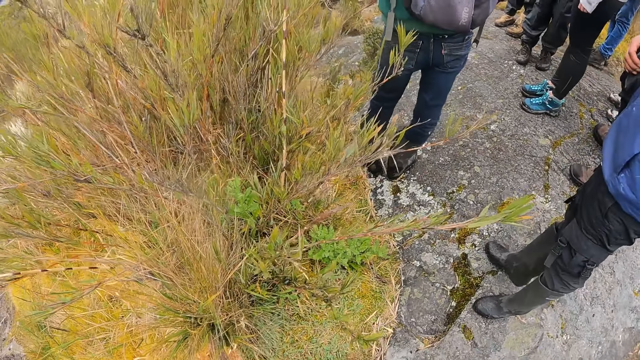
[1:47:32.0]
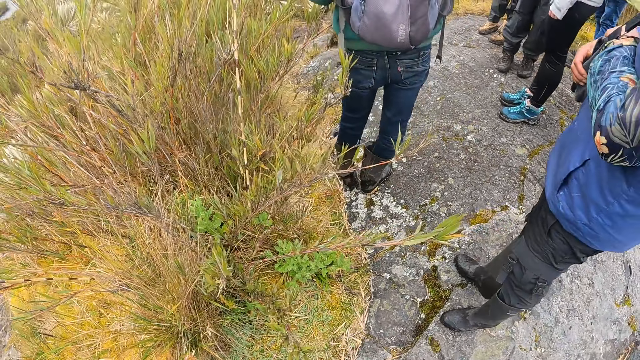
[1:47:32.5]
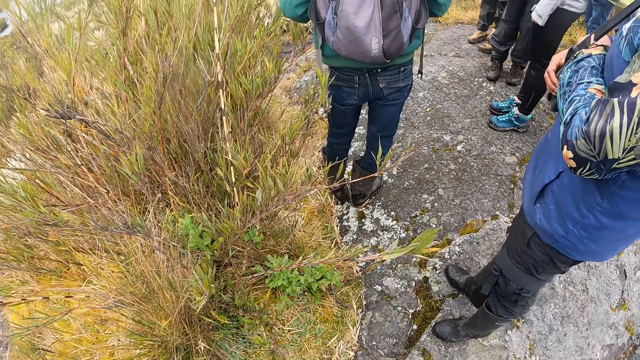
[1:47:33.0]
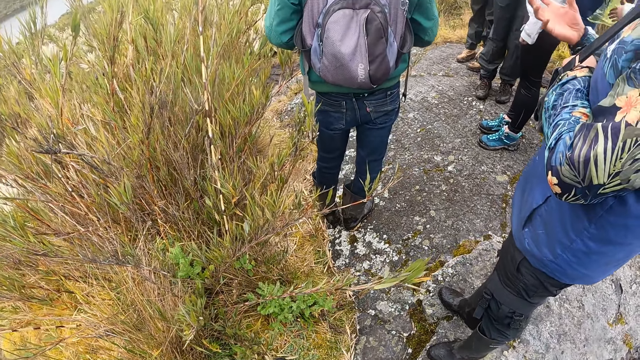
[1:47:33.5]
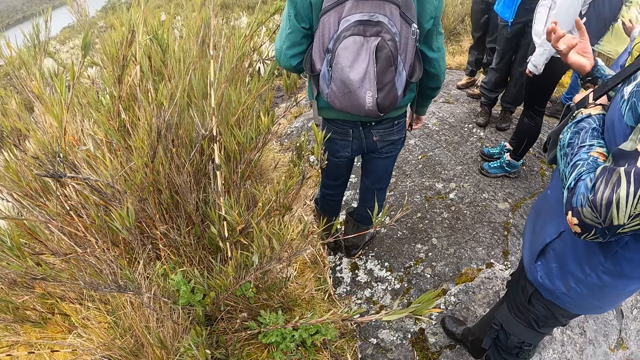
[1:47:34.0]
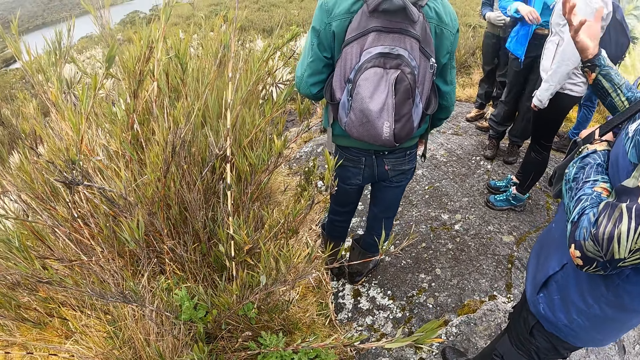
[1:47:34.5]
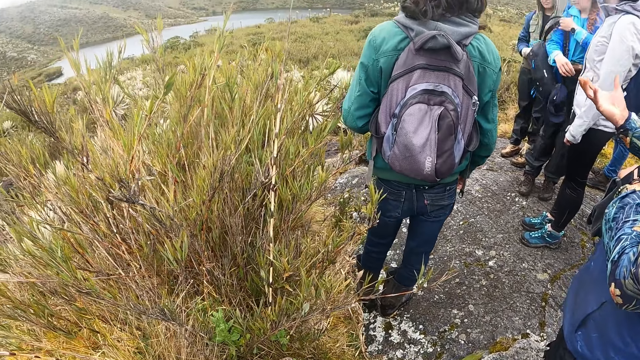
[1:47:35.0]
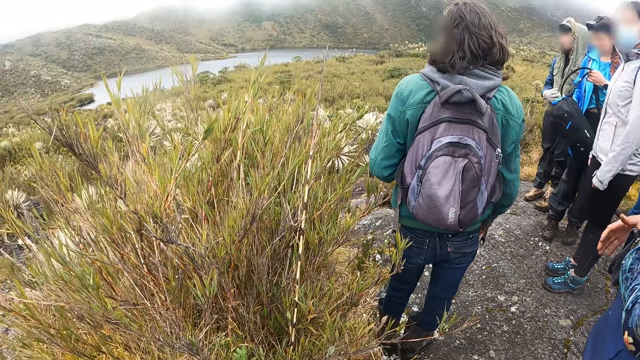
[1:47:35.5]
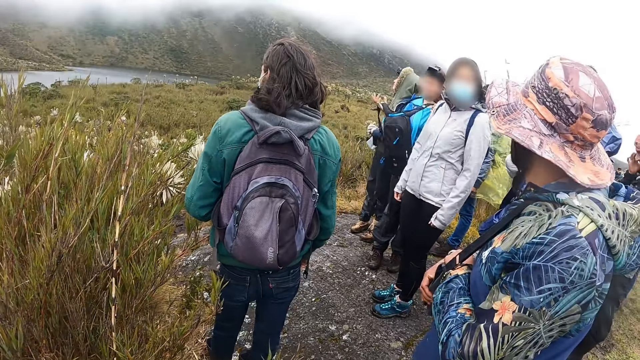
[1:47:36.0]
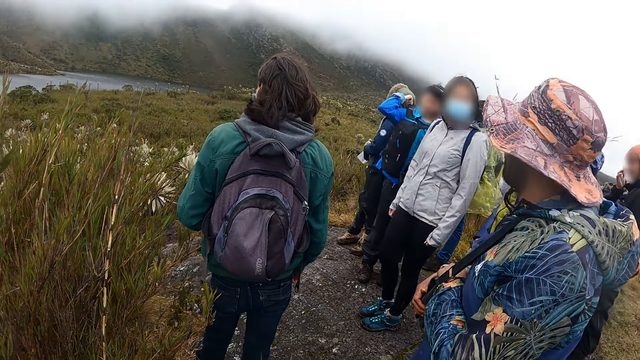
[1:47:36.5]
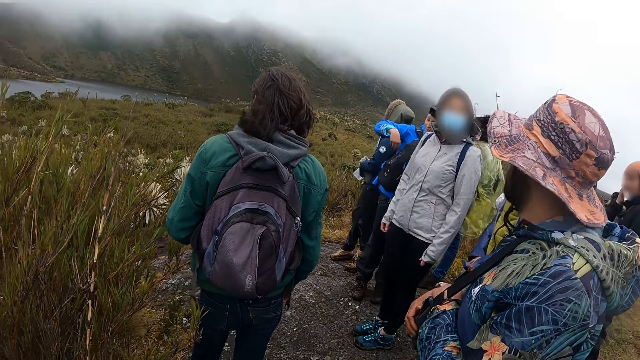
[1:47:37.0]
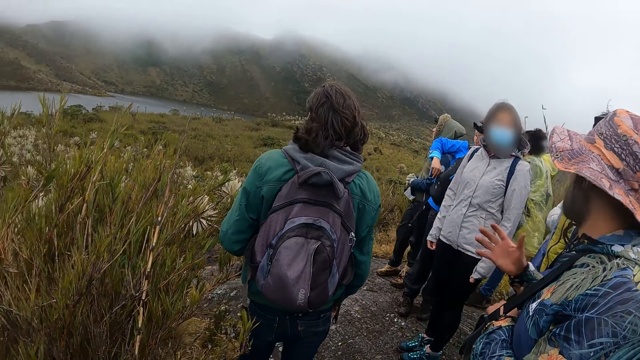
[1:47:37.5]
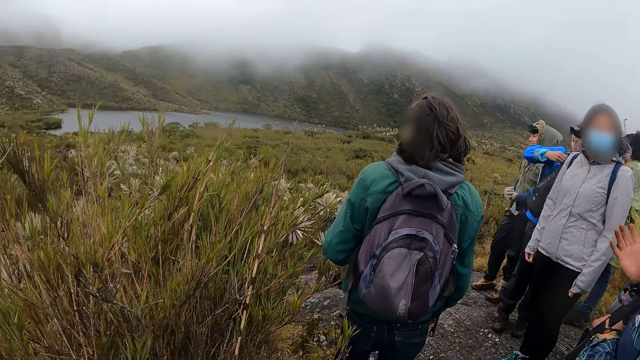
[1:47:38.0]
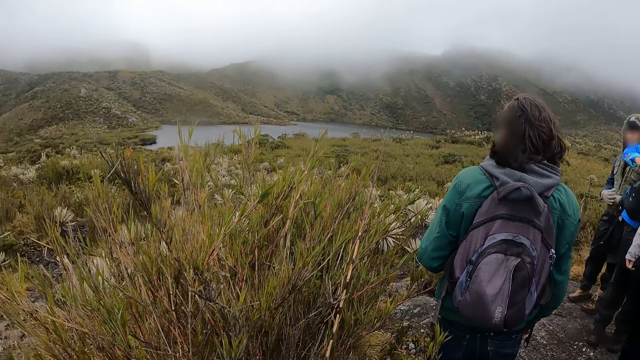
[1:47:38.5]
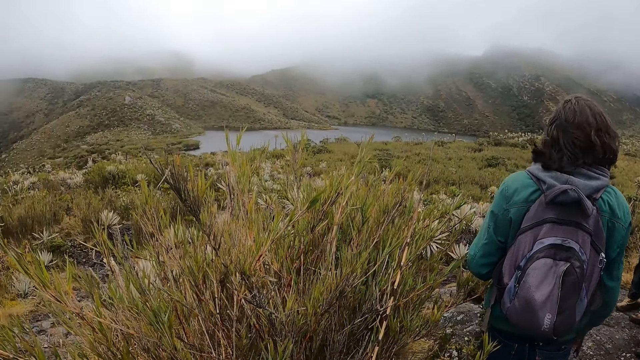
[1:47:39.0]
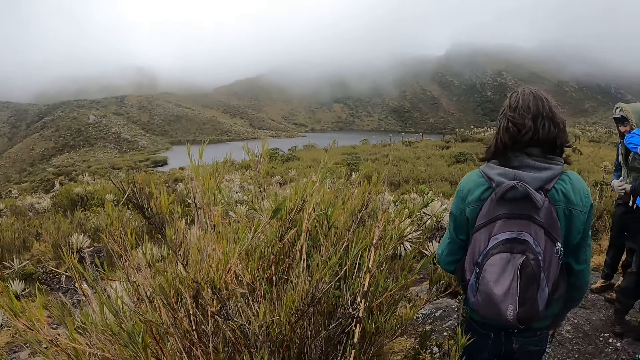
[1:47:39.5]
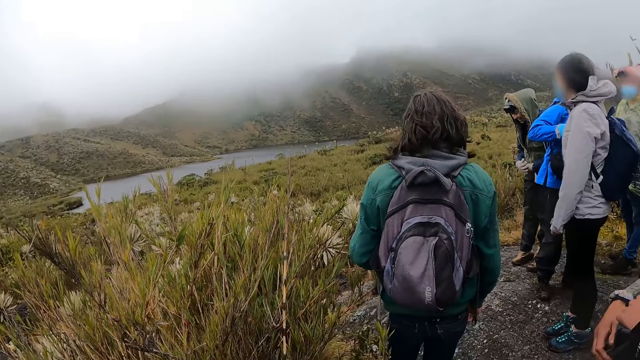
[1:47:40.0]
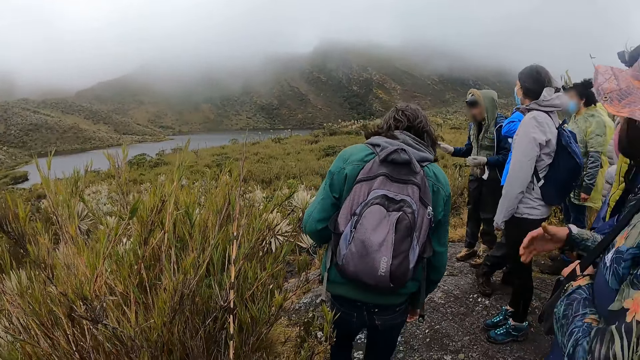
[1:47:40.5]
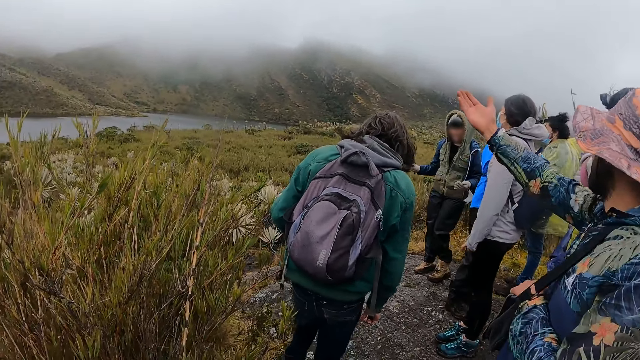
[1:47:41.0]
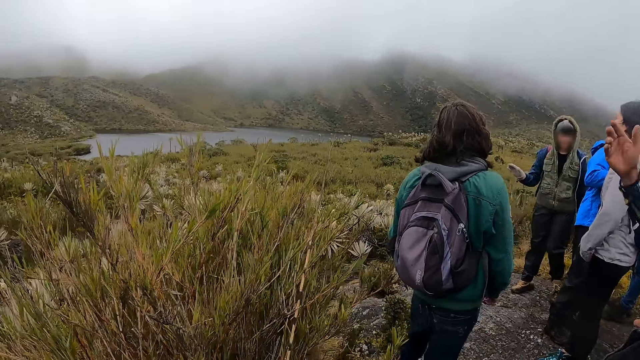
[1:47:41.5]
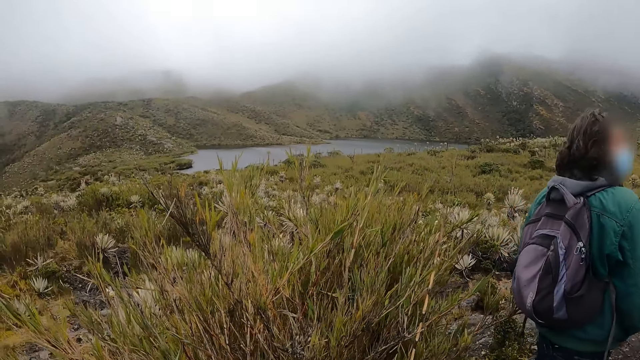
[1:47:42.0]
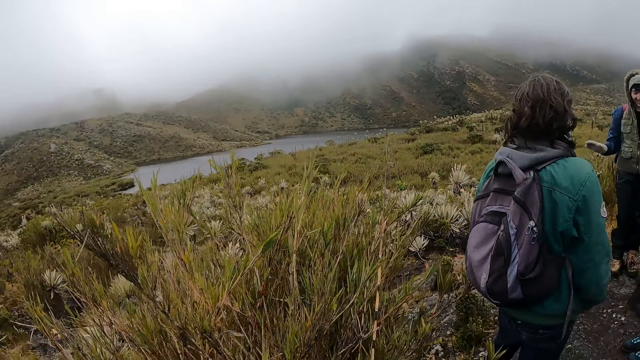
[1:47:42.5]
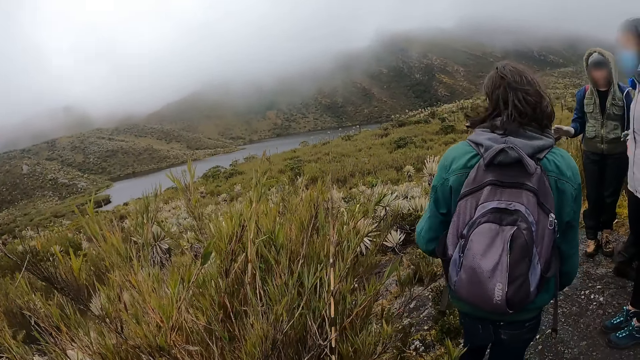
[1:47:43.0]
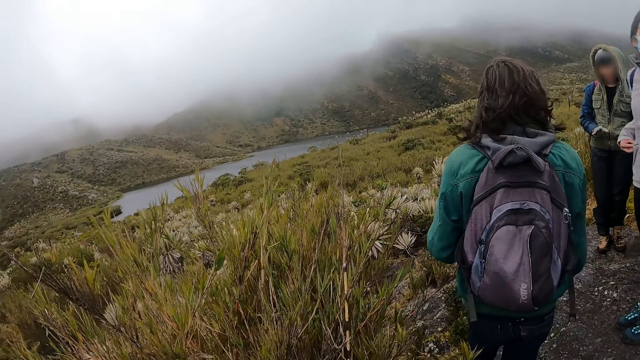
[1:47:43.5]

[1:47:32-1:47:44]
A person moves the right hand up. Another person holds the bag. The first person hangs the bag on the chest. The first person points at the water. The other person points at the grass.

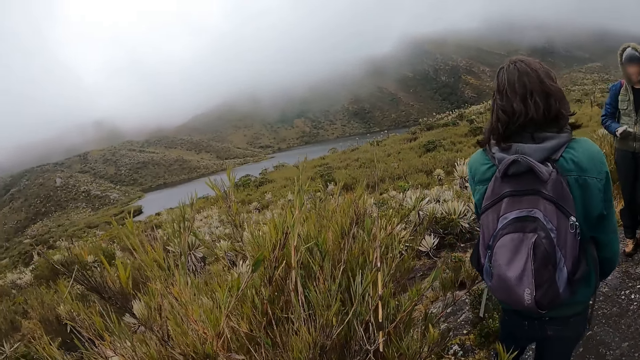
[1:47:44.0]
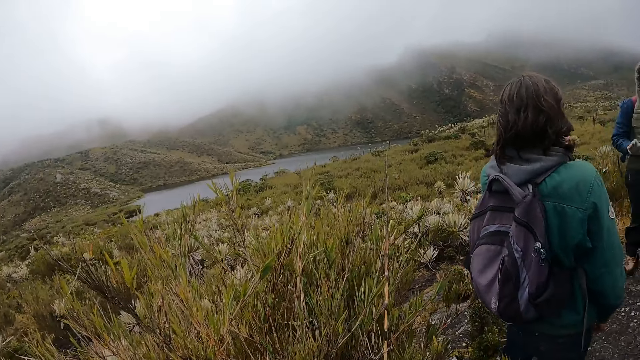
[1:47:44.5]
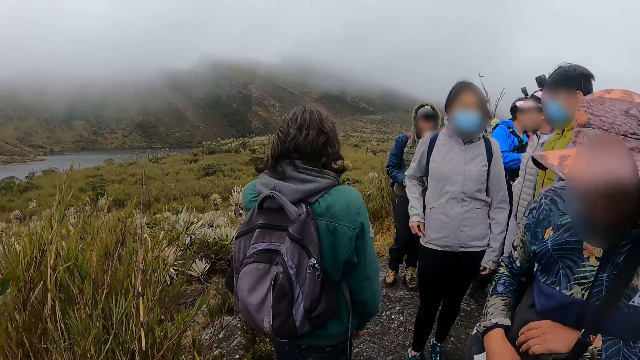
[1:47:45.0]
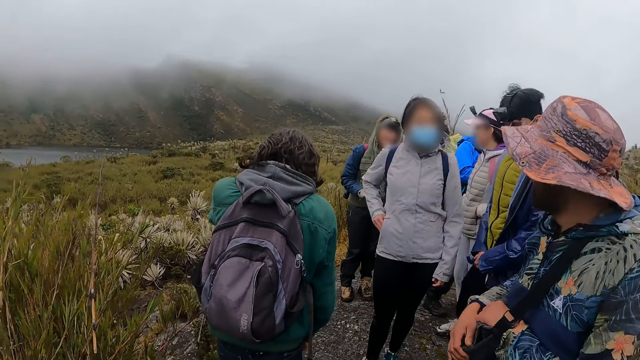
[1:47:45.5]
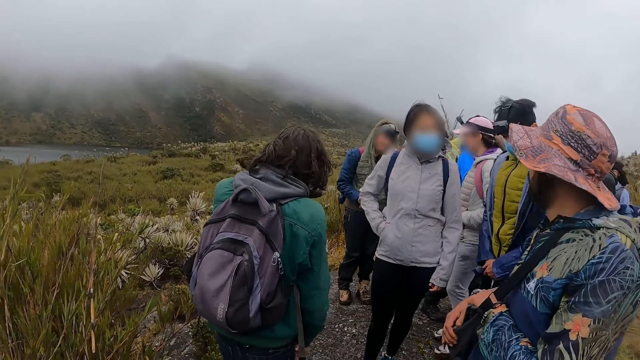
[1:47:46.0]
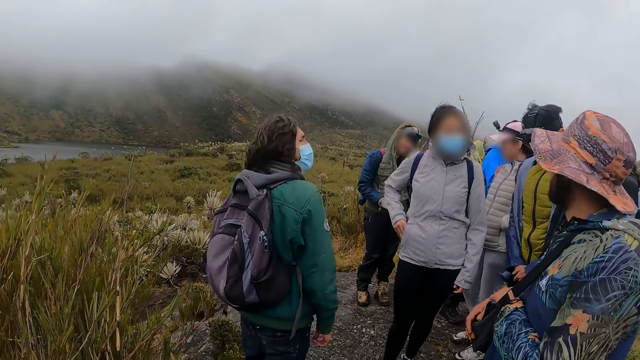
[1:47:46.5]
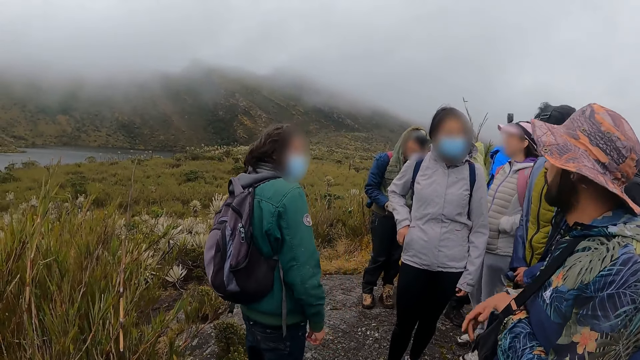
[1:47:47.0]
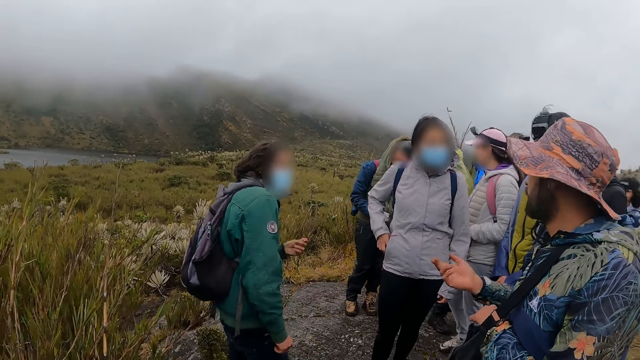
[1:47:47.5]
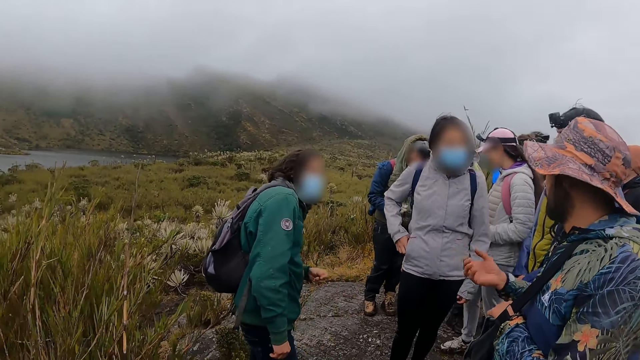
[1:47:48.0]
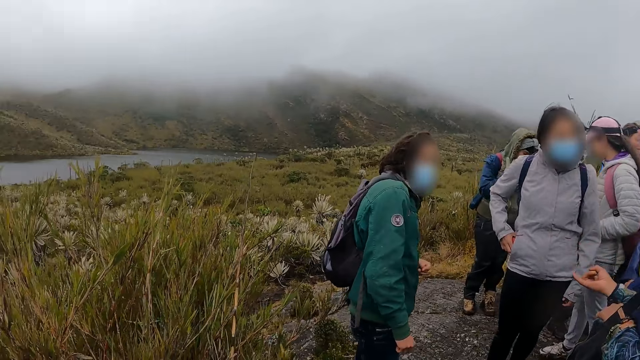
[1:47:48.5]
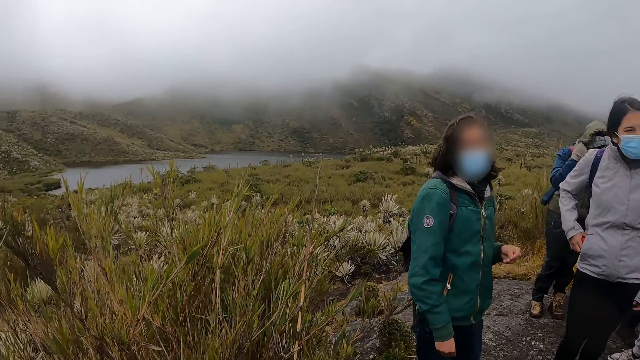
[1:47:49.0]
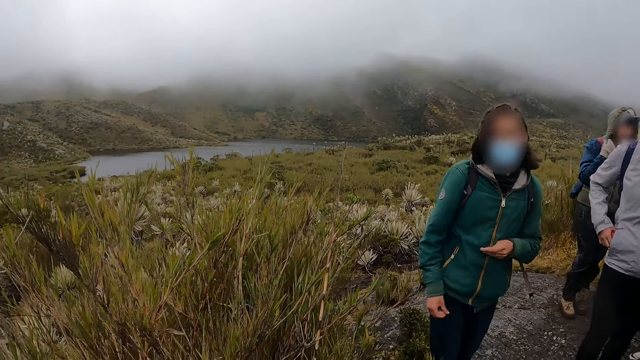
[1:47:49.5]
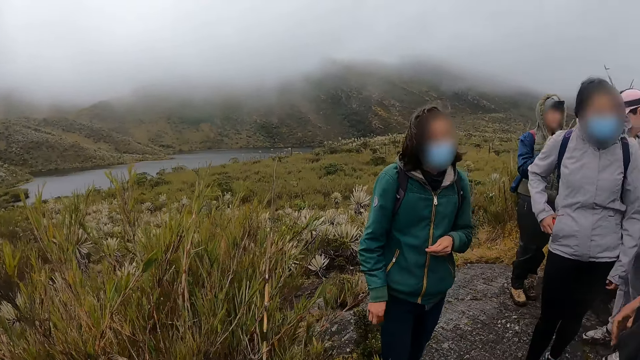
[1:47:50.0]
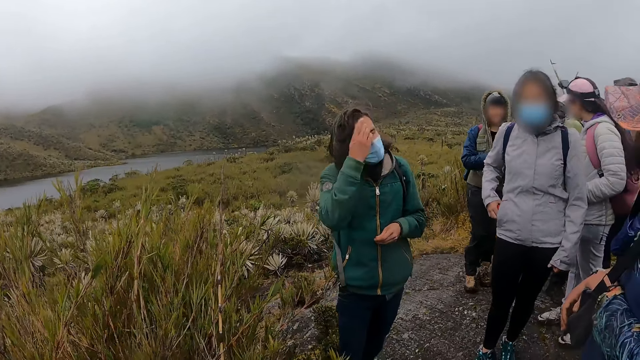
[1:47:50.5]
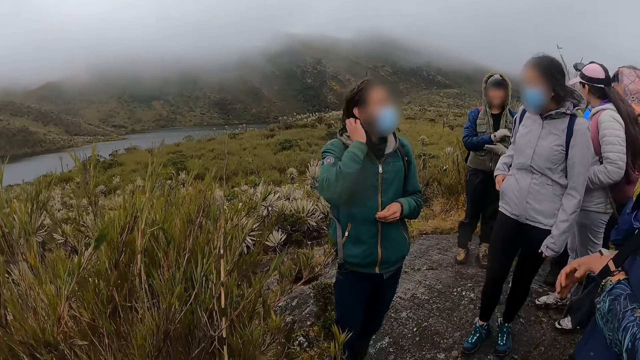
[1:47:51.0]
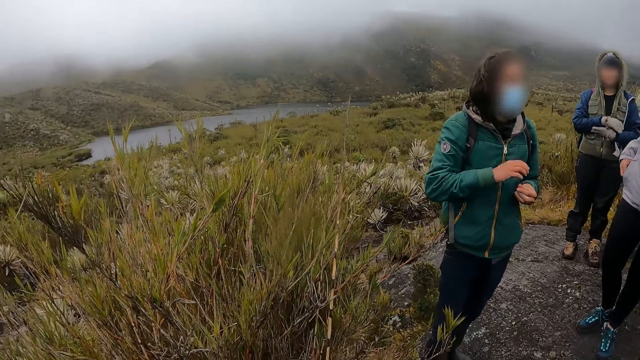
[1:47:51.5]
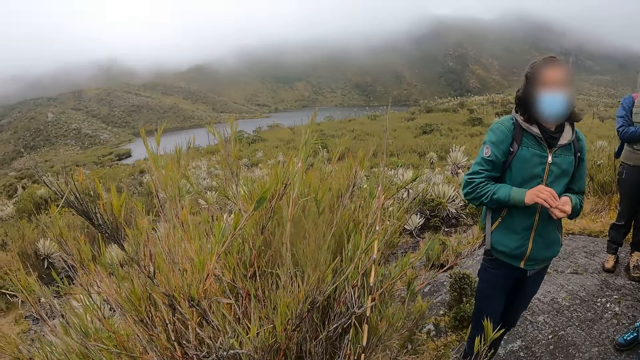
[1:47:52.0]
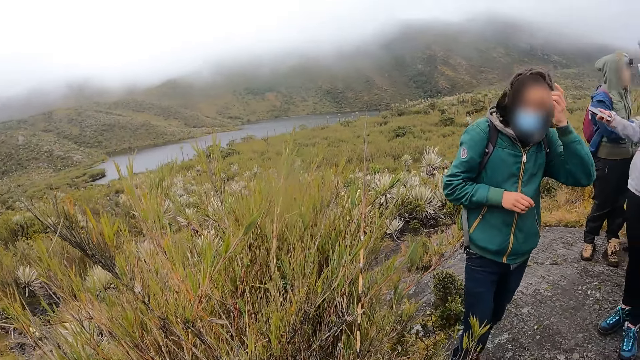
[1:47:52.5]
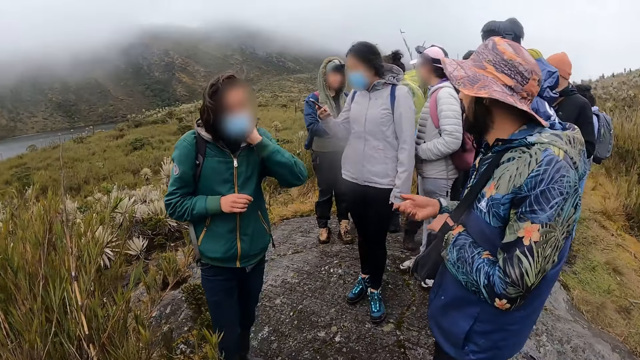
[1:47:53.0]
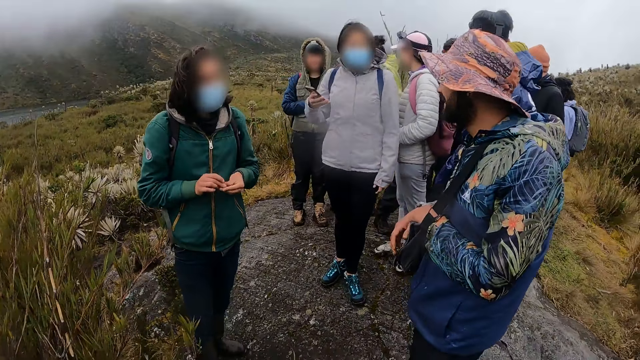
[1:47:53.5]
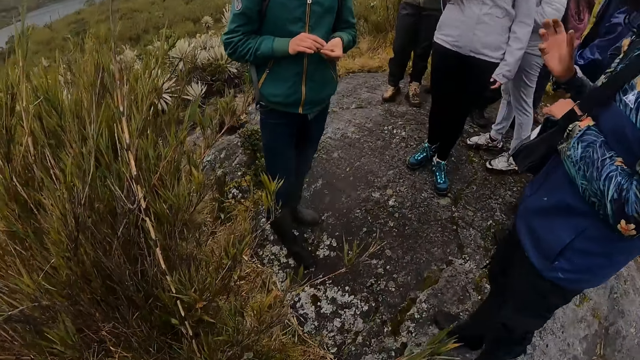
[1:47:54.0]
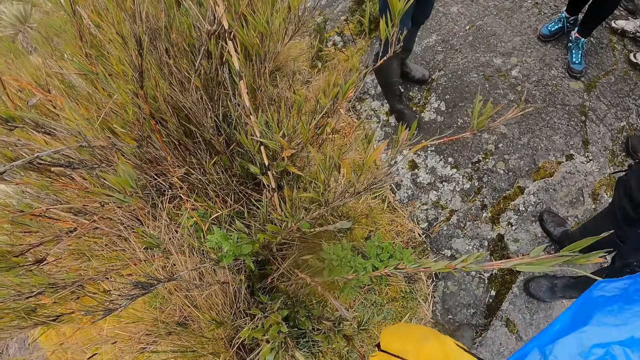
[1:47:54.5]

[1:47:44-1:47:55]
A person opens the zip and moves the hand in the pocket. Another person talks to a third person. The third person moves the hair and holds something on the hand. The first person uses the phone. The third person moves the hair. The second person stretches the hand.
